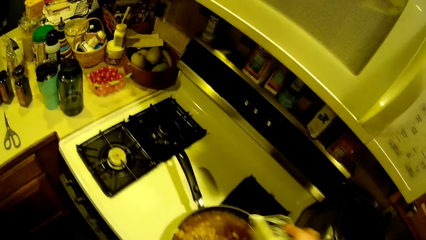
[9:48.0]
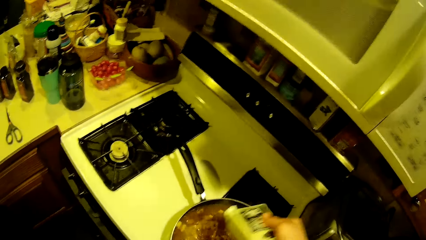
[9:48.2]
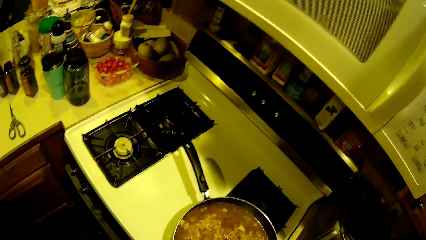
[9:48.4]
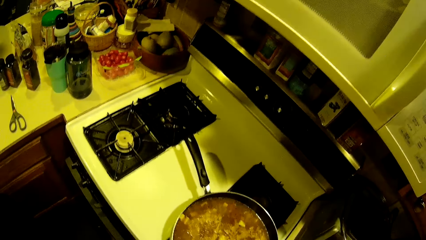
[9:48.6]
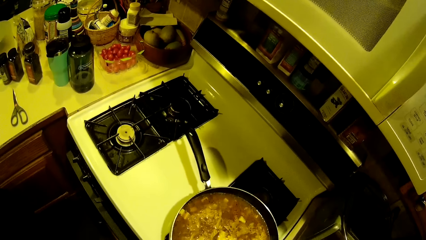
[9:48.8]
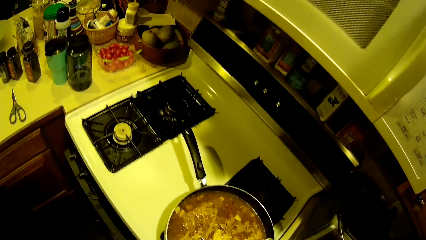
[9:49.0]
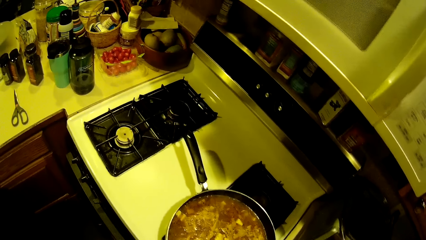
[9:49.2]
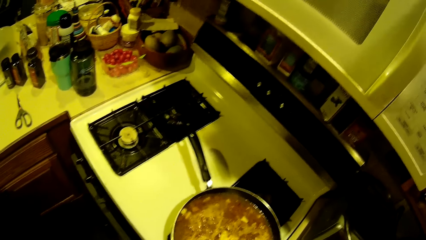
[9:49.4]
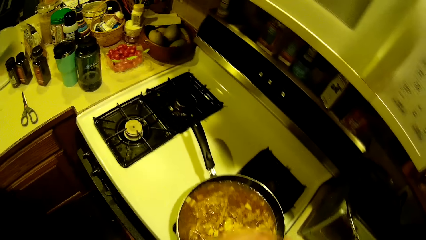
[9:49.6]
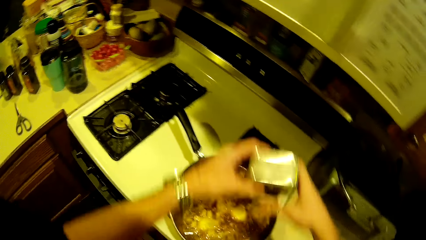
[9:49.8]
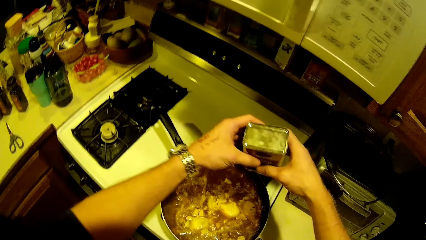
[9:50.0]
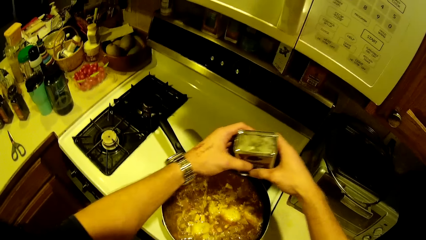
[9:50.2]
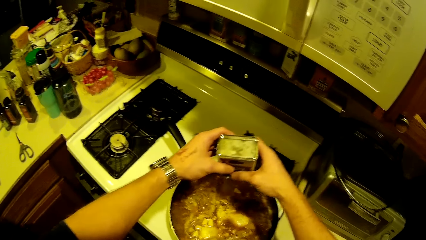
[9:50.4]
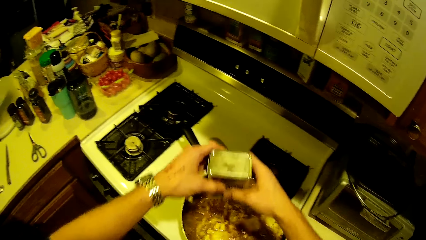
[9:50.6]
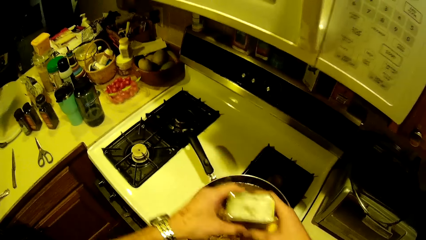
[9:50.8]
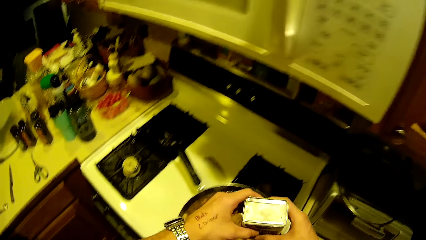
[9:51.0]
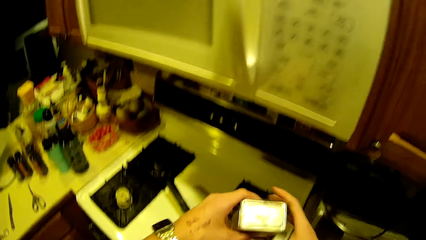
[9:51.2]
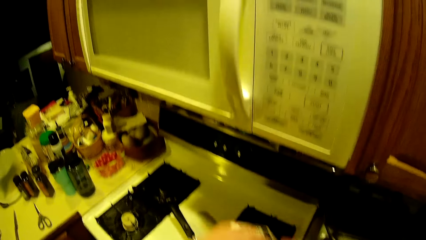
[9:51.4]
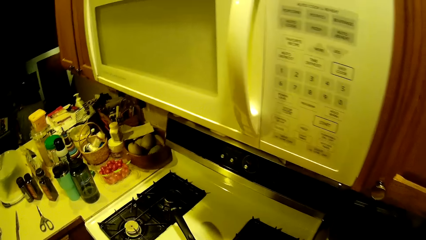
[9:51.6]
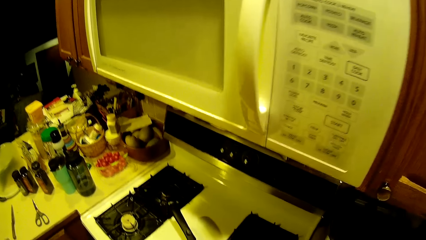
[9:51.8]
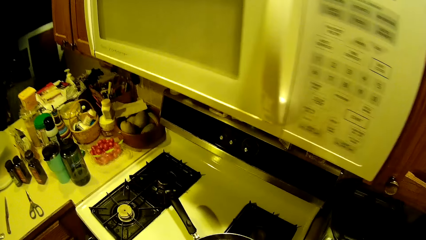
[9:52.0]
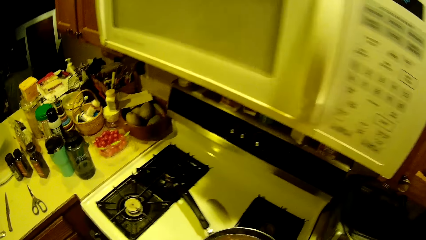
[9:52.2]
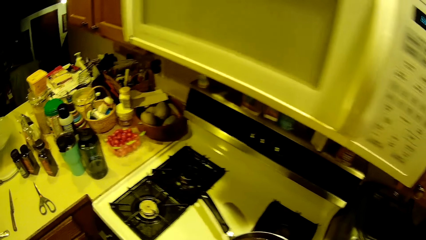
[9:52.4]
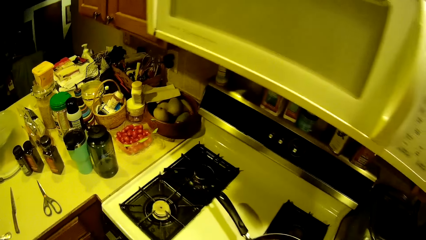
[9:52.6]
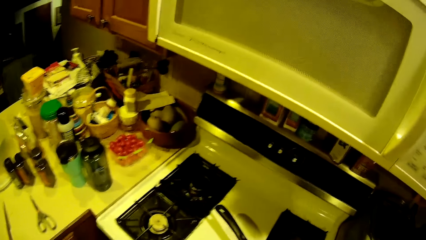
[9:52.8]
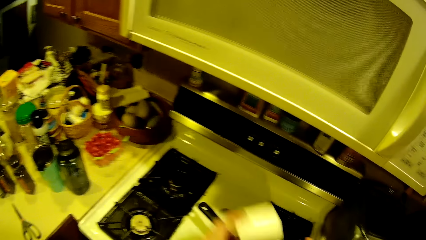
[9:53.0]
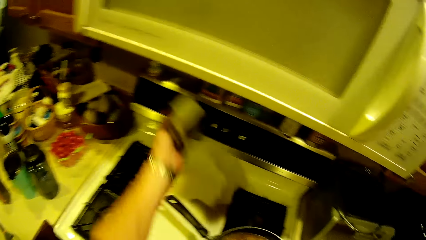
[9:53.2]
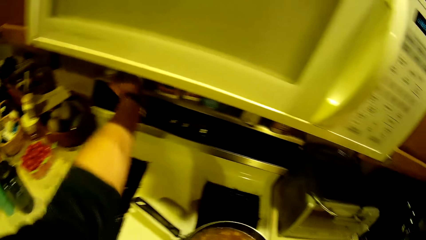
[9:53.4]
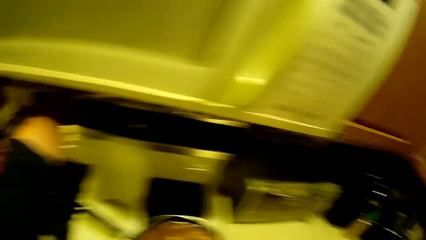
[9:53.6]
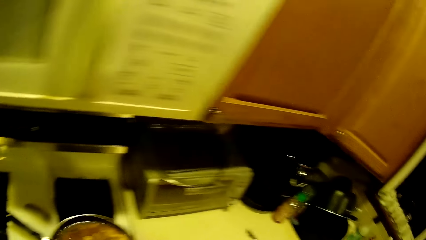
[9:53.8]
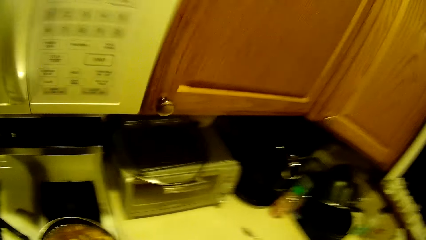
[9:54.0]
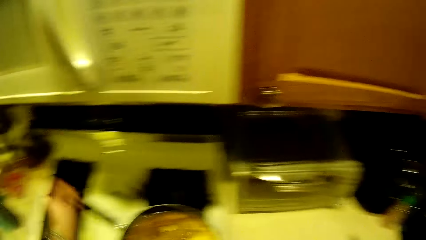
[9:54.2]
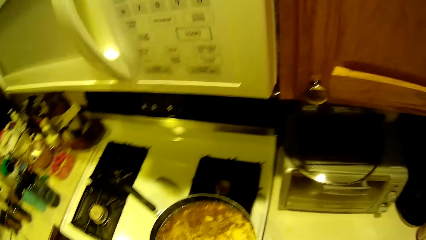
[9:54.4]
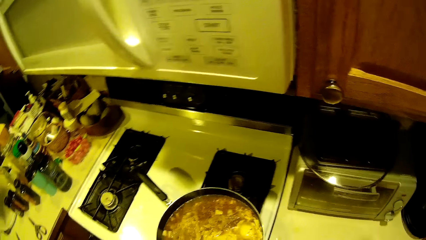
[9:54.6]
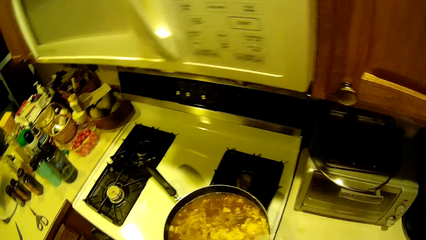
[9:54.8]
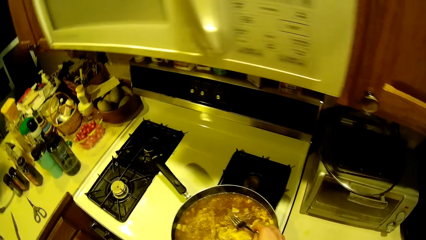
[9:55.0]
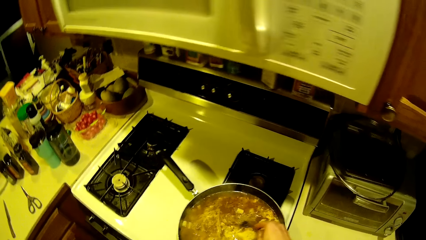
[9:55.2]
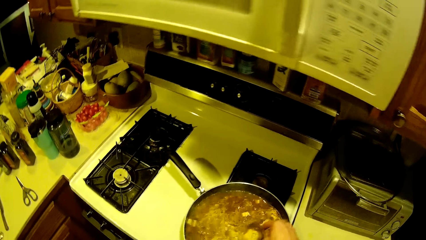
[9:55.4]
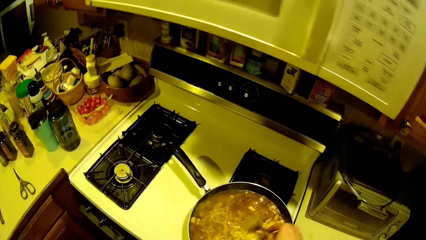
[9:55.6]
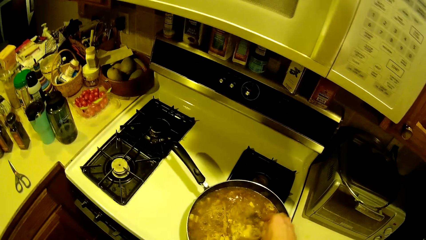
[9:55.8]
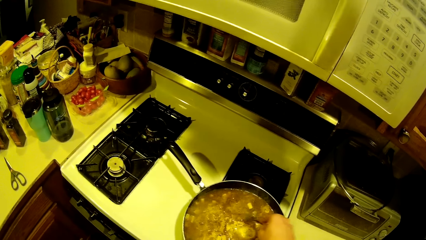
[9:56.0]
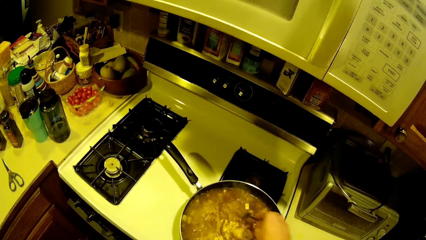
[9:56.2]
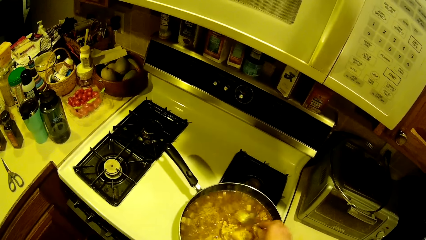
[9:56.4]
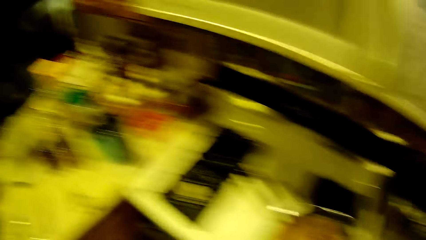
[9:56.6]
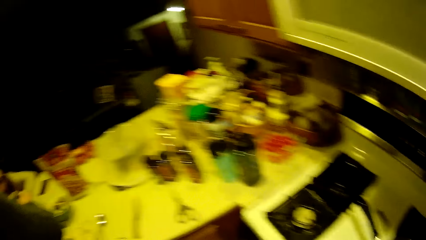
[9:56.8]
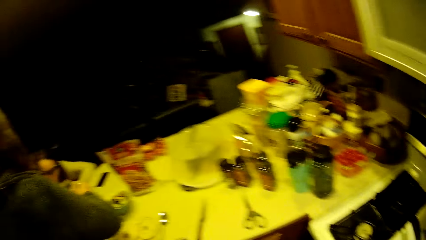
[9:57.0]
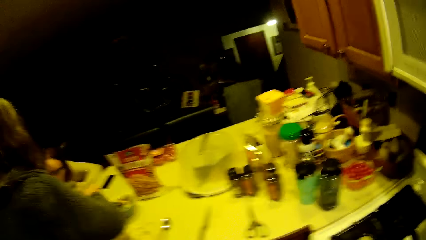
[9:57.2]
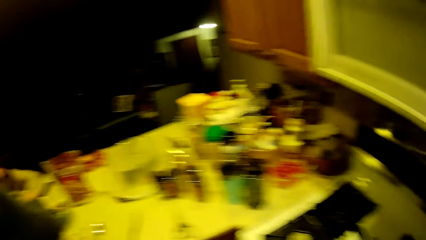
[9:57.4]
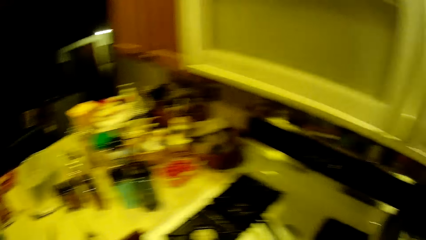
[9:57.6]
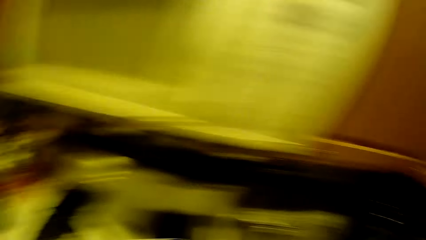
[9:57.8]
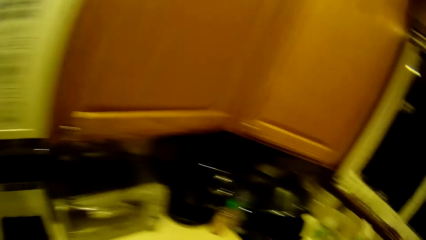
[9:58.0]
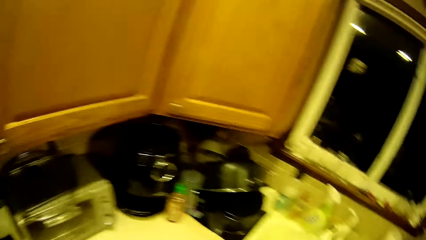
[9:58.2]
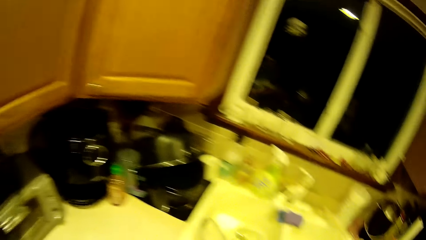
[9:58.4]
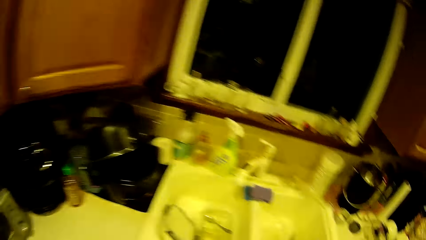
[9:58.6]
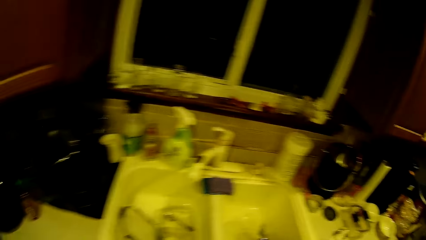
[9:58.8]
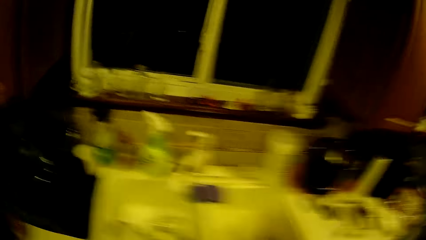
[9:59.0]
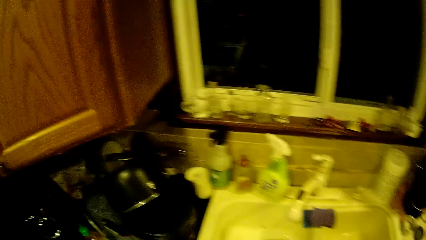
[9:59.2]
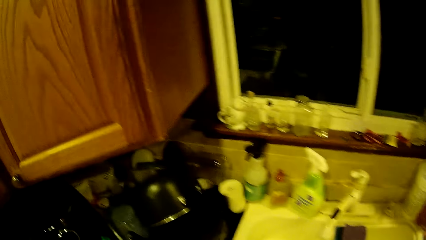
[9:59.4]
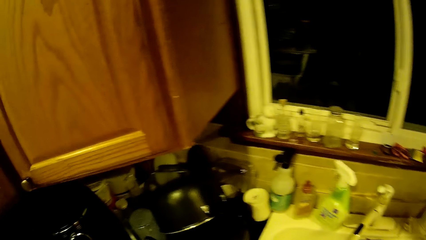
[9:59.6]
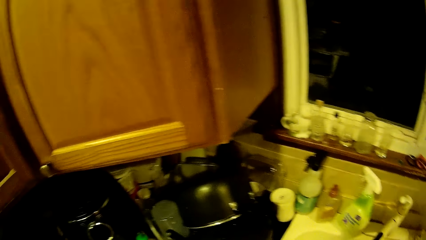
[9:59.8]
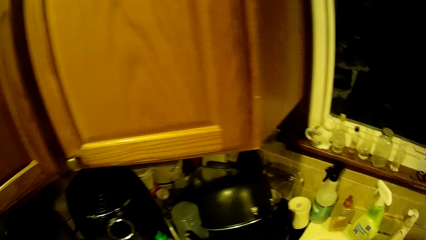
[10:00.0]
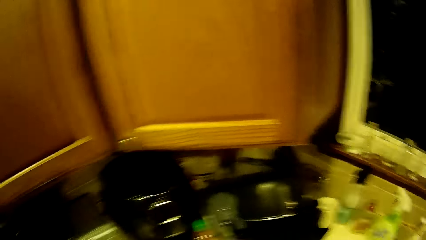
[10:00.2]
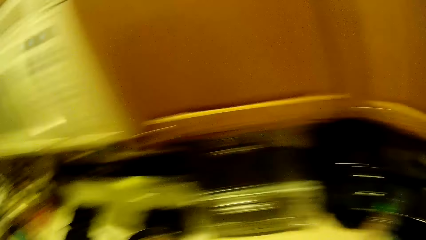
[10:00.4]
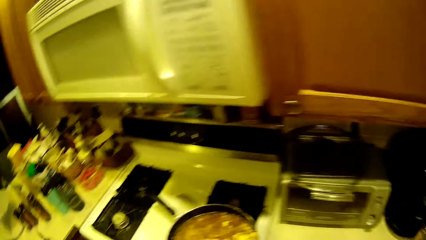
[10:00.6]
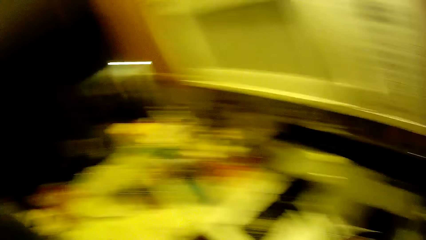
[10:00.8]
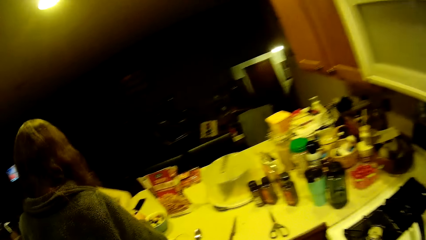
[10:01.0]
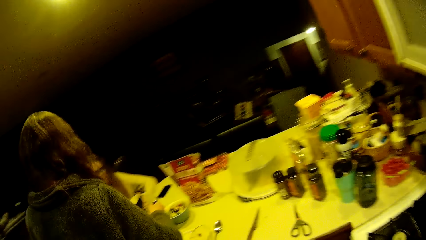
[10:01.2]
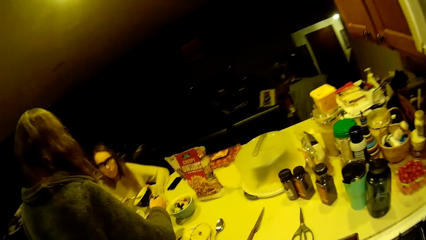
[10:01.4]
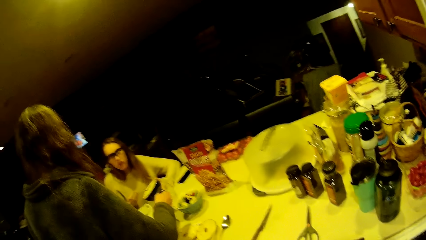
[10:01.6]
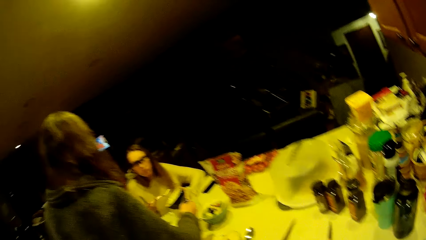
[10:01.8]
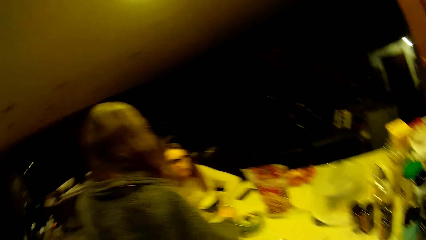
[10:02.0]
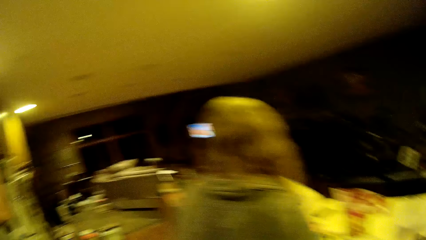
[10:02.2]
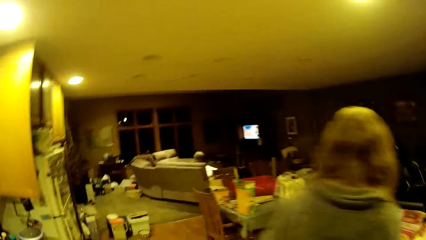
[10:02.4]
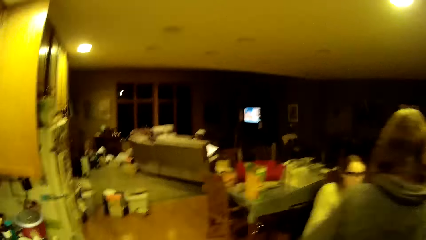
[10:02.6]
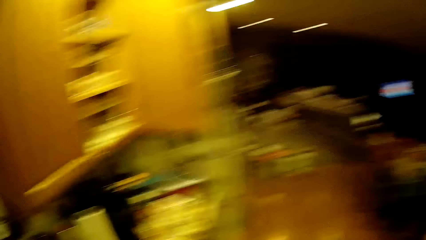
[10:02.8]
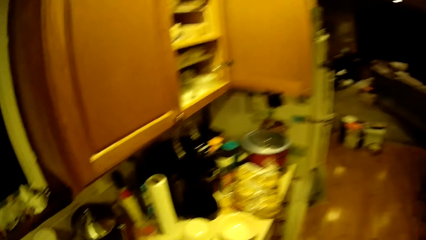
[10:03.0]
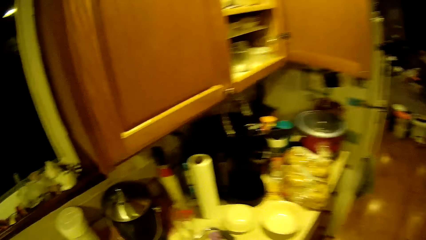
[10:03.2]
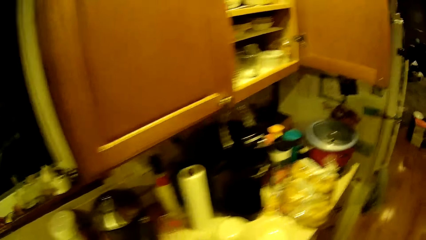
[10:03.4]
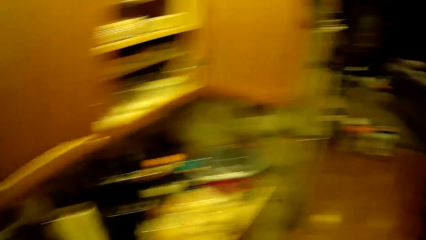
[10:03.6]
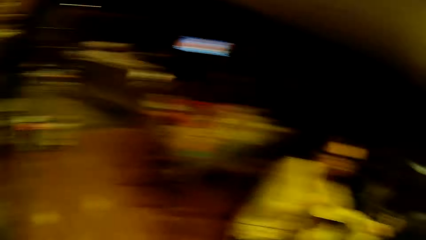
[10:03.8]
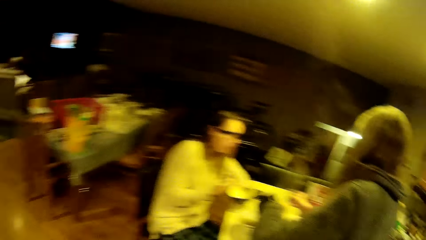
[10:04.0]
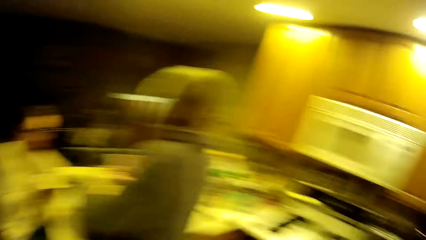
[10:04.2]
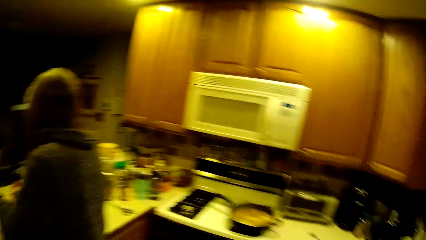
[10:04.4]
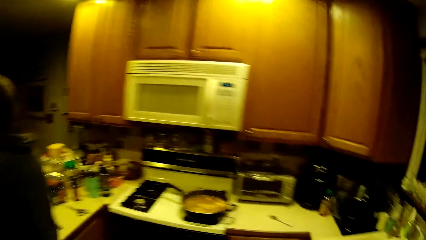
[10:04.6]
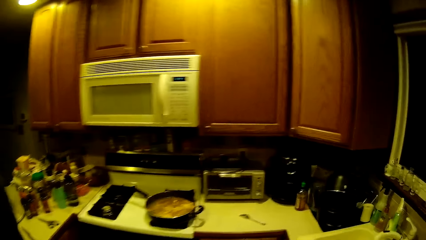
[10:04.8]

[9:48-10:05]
The camera wearer pours salt from the bottle of salt into the fry pan with his hands. He places the bottle of salt on the shelf in the cabinet with his left hand. He stirs noodles in the fry pan with the fork in his right hand. He walks around the kitchen. A woman holds up a spoon towards her mouth with her right hand. The camera wearer walks around the kitchen.
